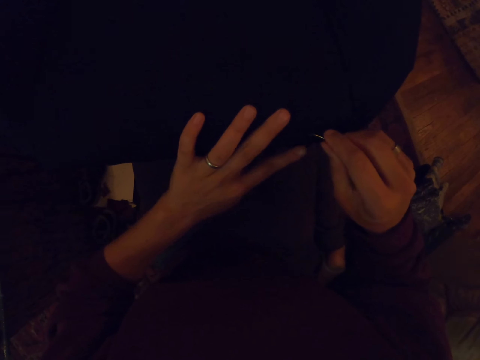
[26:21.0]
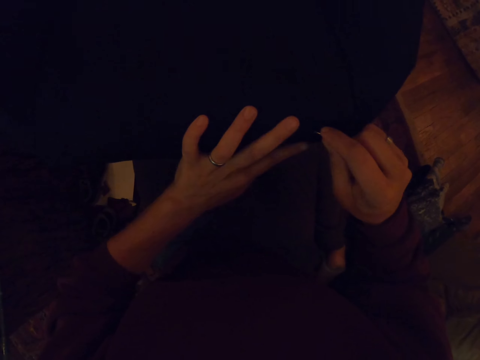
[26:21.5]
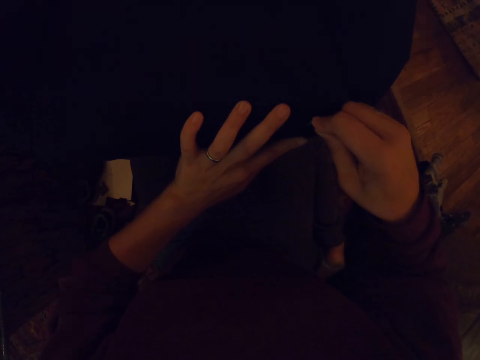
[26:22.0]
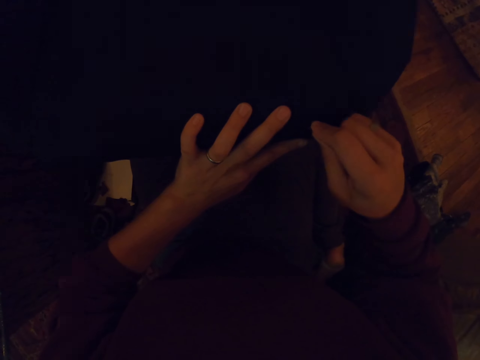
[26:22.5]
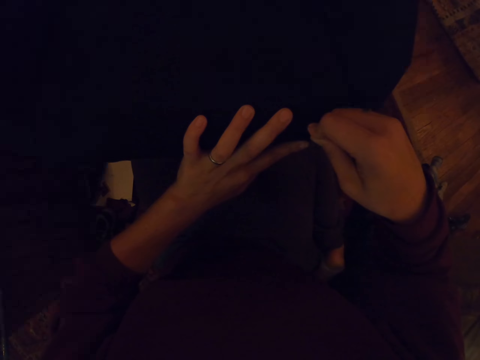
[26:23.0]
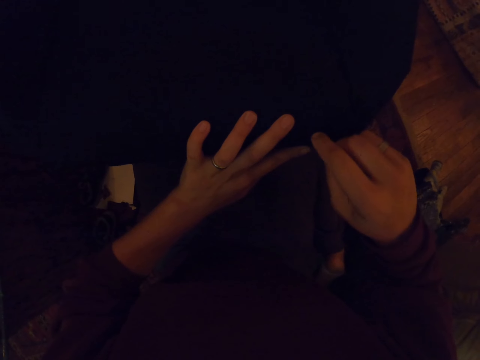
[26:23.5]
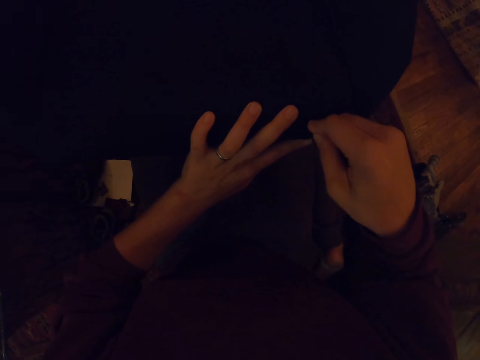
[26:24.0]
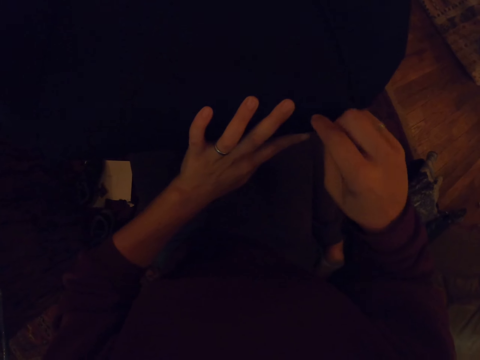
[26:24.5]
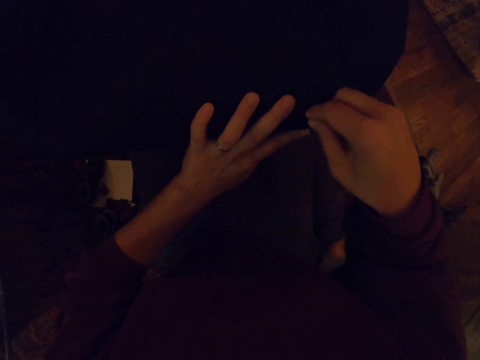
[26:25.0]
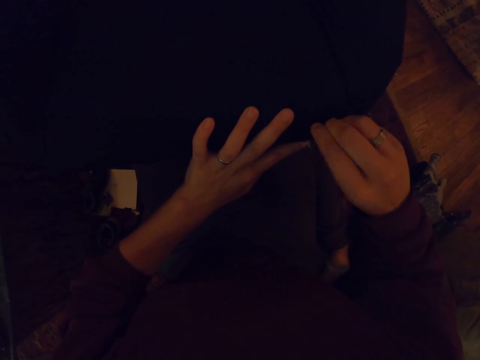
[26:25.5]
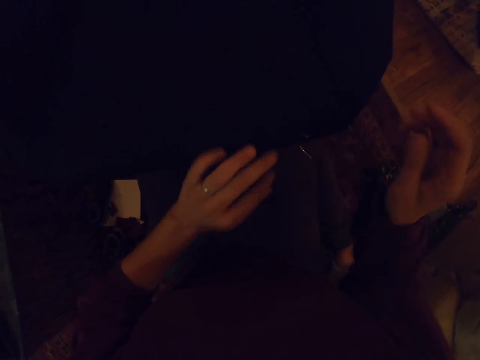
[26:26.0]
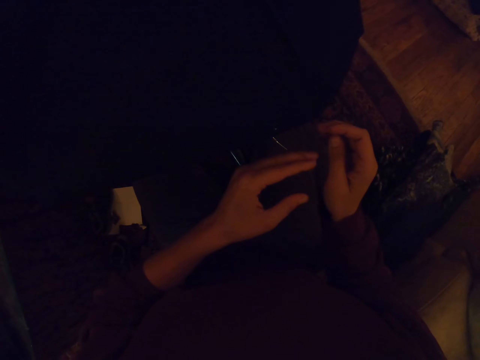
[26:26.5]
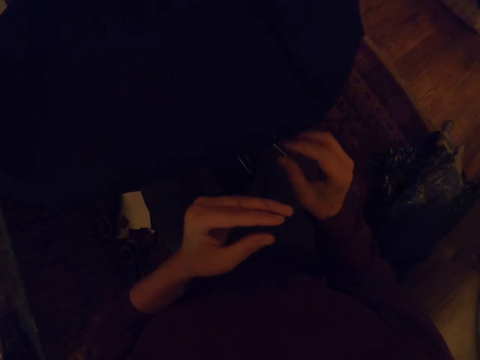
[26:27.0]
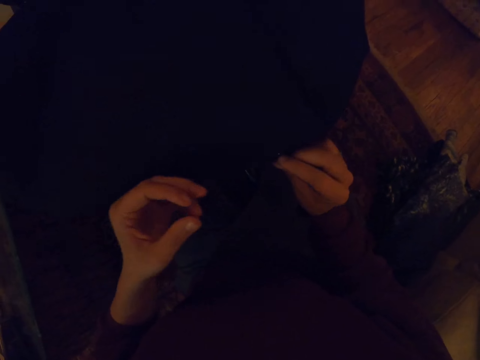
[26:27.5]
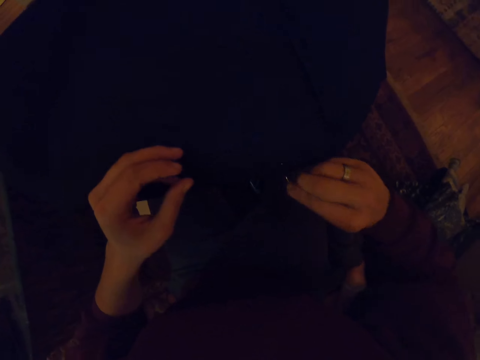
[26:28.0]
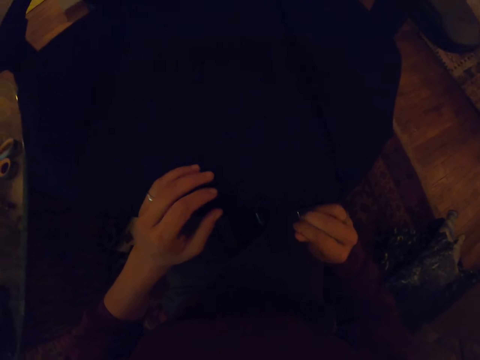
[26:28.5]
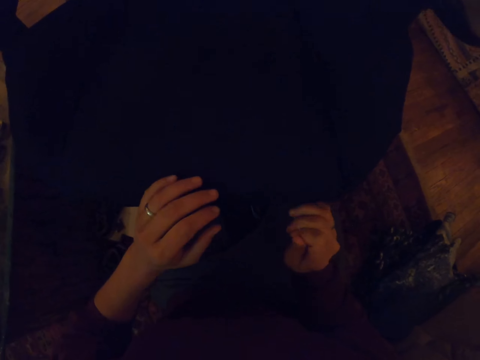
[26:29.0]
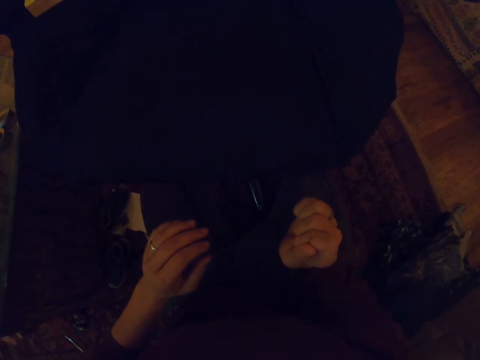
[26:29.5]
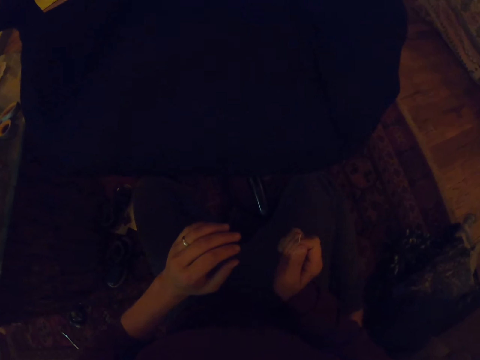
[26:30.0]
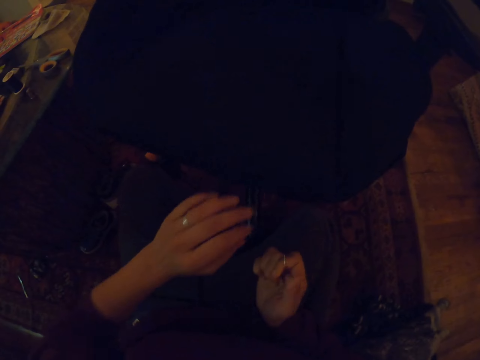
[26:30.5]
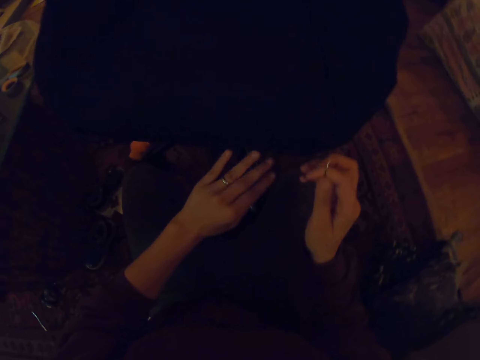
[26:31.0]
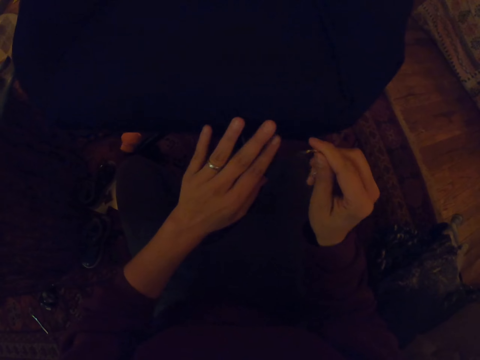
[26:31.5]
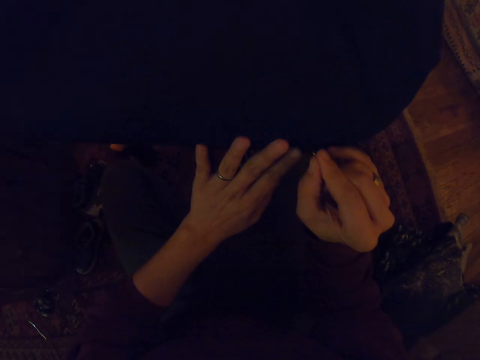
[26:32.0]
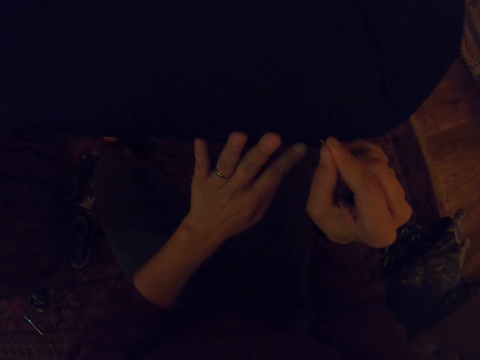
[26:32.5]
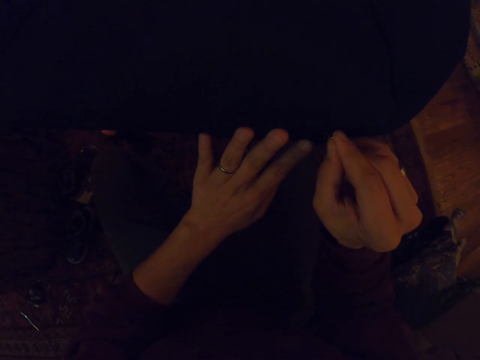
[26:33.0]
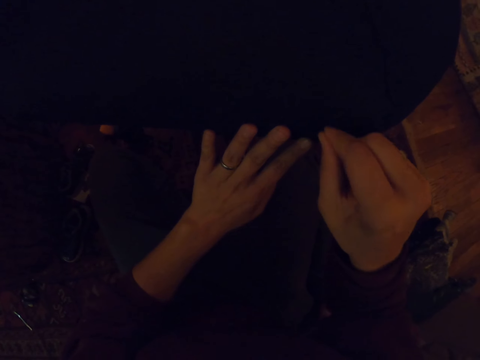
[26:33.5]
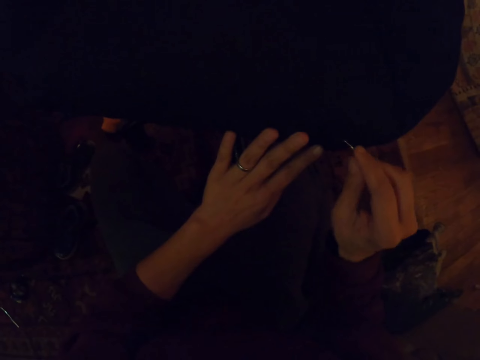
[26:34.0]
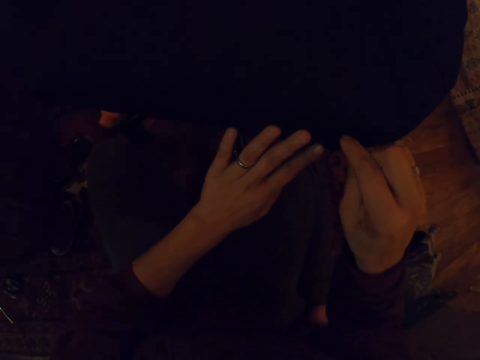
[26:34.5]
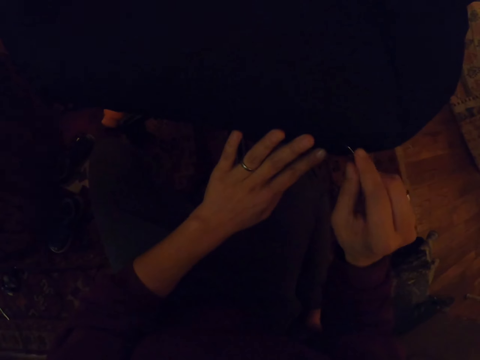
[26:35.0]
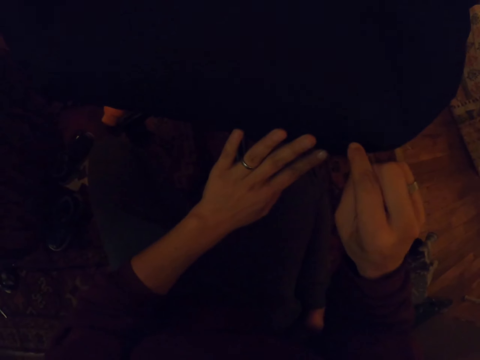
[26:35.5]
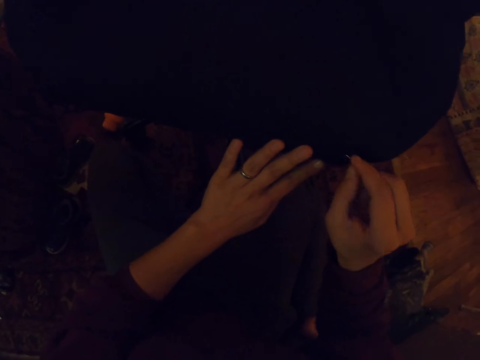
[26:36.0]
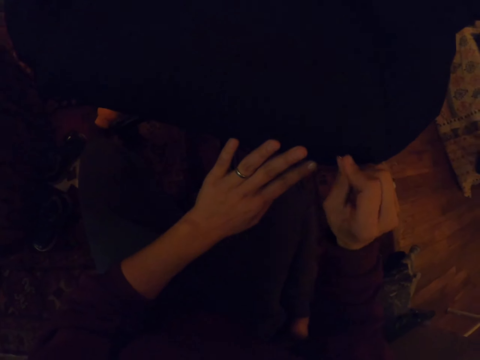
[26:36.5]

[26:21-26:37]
The camera wearer pulls the needle. They pull the thread with the right hand. They touch the chair with the left hand. They sew the chair with the needle and thread.

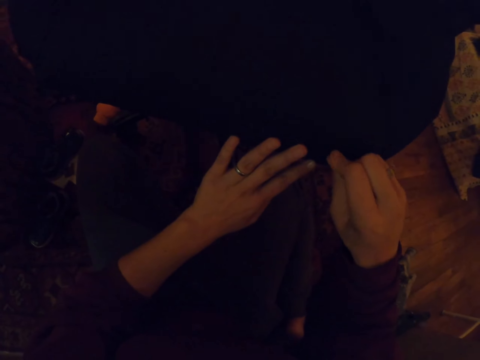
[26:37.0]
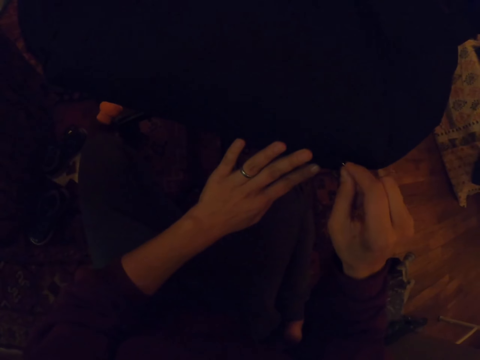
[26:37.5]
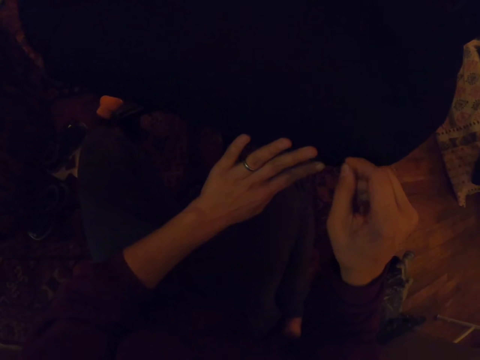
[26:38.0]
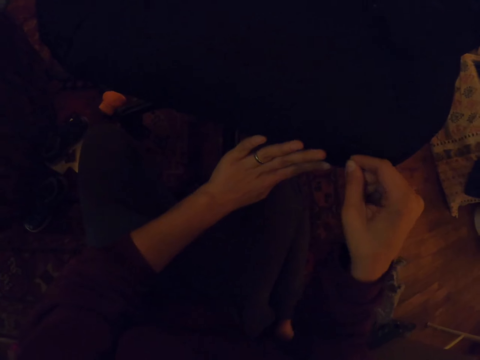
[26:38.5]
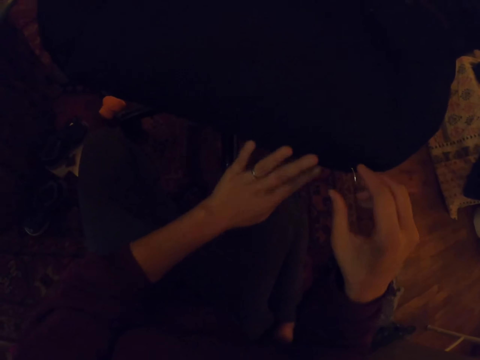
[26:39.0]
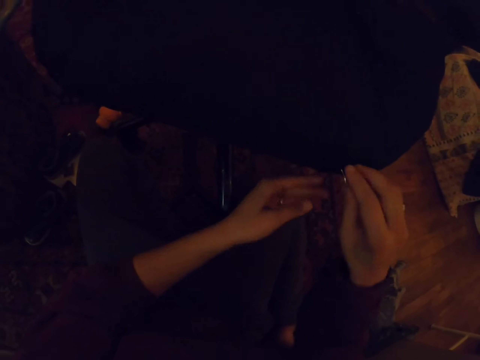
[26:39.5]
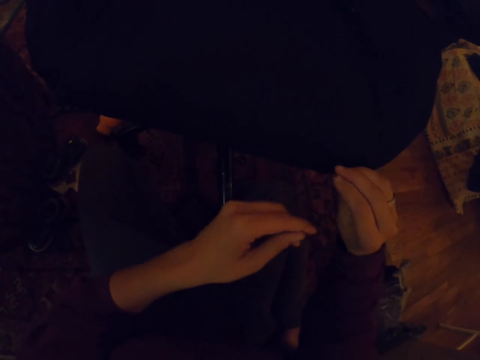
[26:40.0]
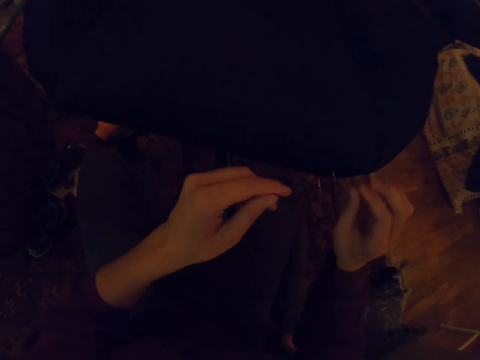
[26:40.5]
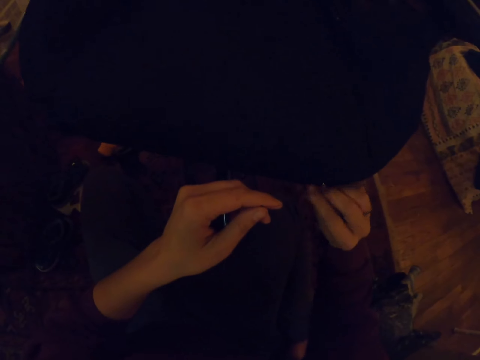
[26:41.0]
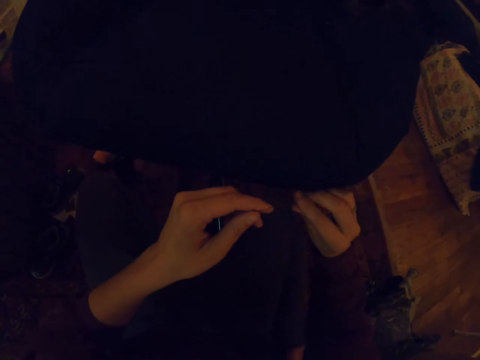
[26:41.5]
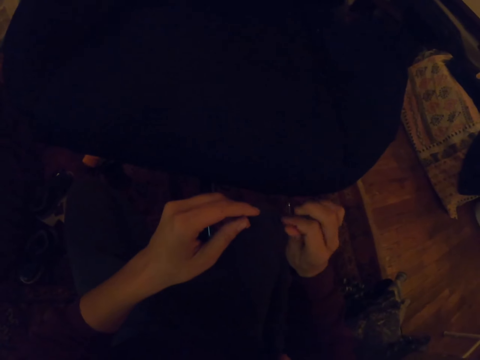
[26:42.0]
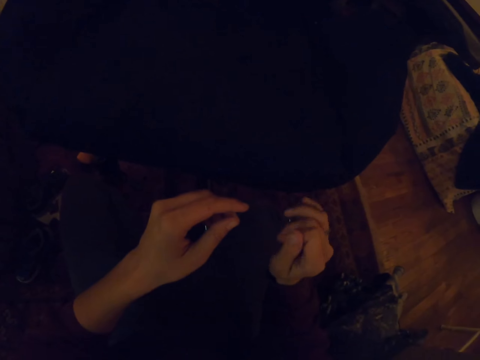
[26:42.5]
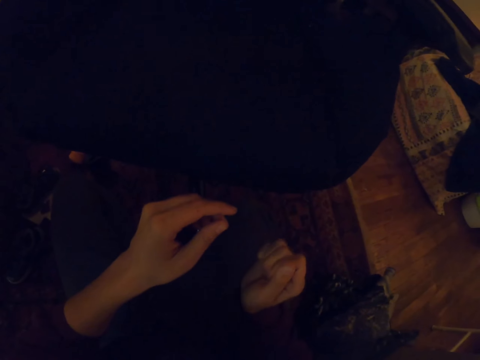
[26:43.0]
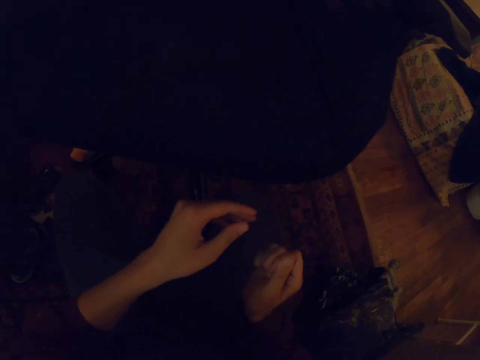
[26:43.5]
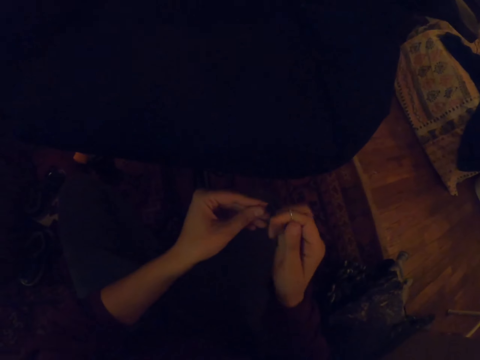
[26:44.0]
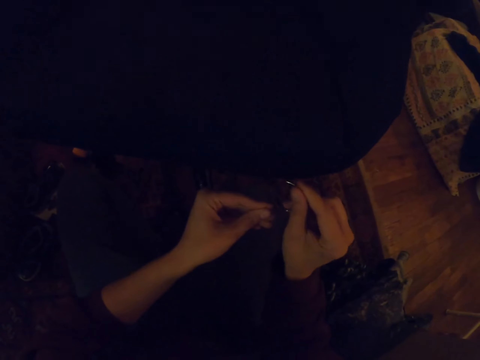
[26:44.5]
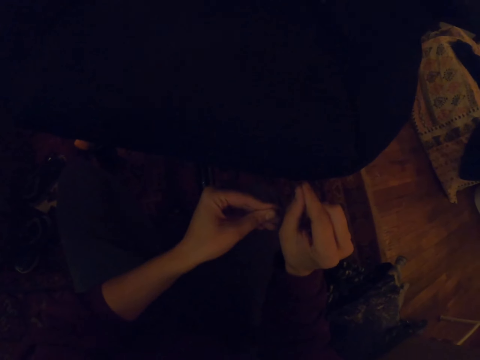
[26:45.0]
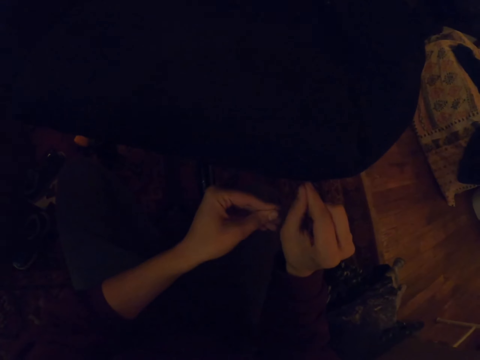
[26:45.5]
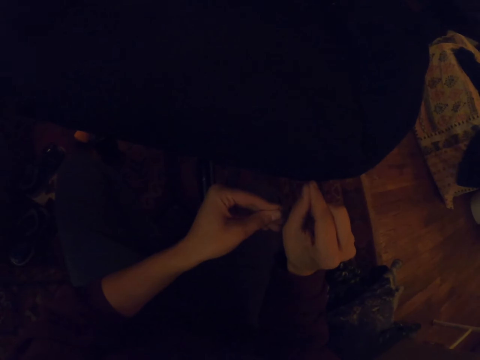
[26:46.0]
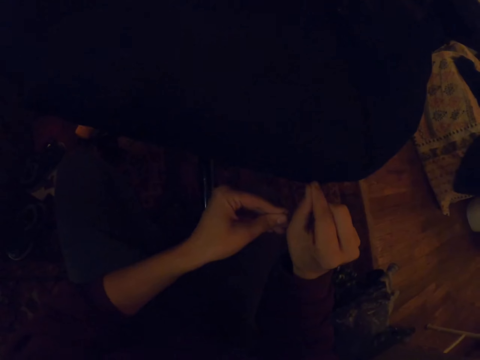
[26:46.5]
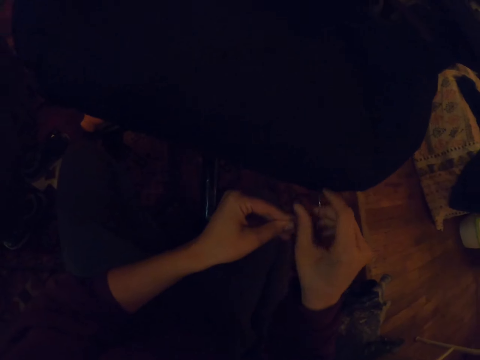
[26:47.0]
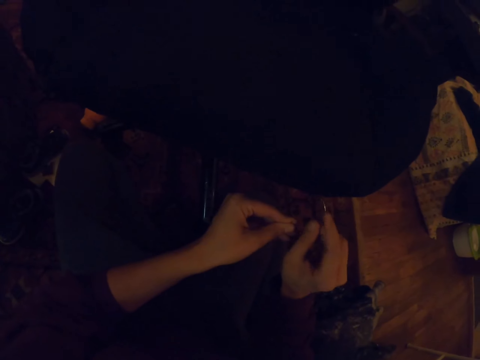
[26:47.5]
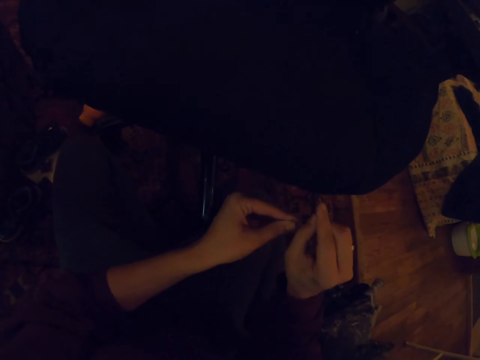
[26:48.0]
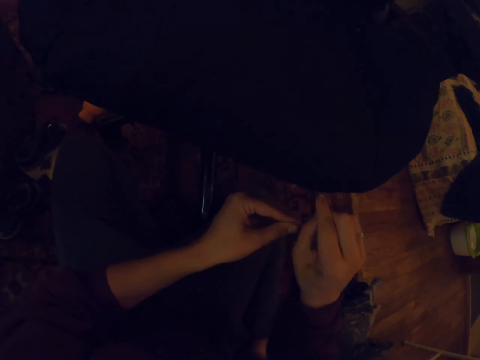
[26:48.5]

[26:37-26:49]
The camera wearer pulls the needle with the right hand. They pull the thread with the right hand. They sew the chair with the needle and thread.
